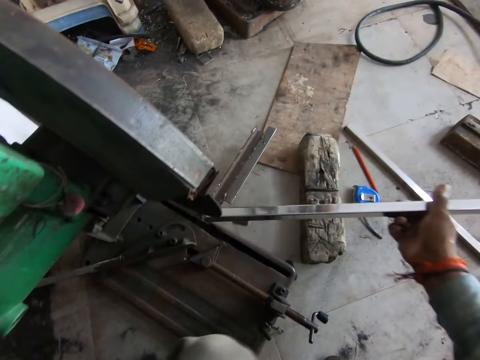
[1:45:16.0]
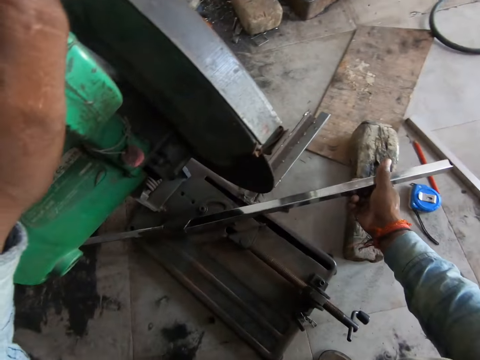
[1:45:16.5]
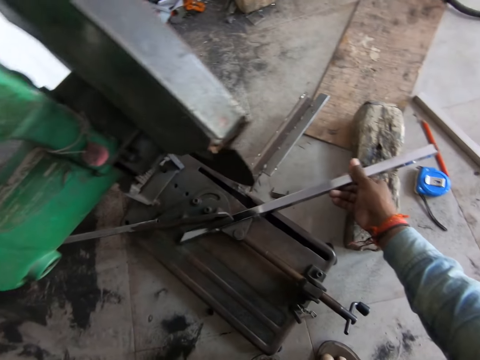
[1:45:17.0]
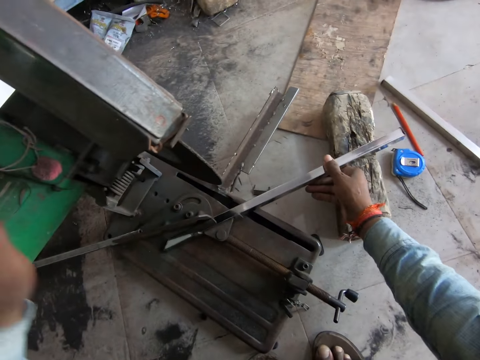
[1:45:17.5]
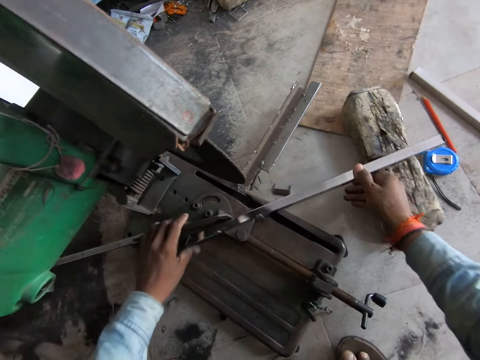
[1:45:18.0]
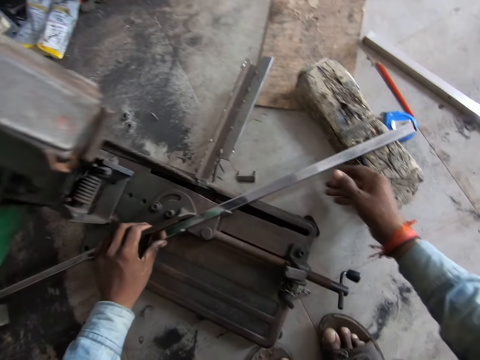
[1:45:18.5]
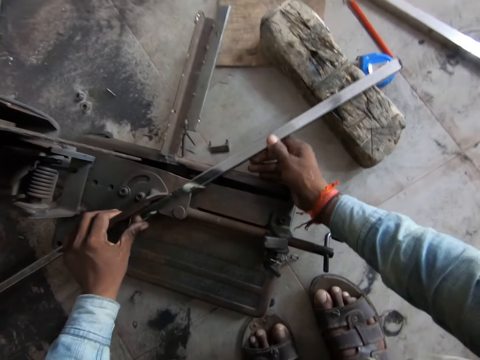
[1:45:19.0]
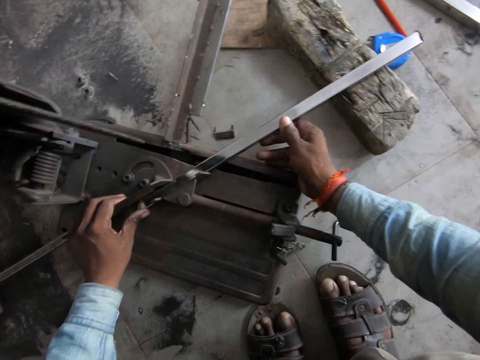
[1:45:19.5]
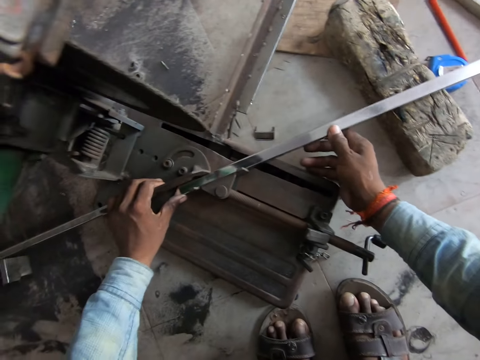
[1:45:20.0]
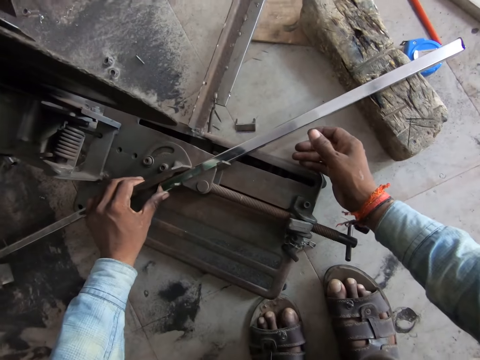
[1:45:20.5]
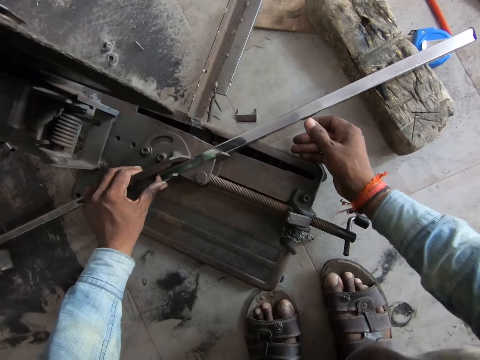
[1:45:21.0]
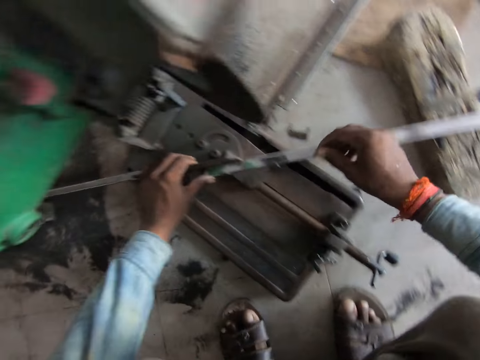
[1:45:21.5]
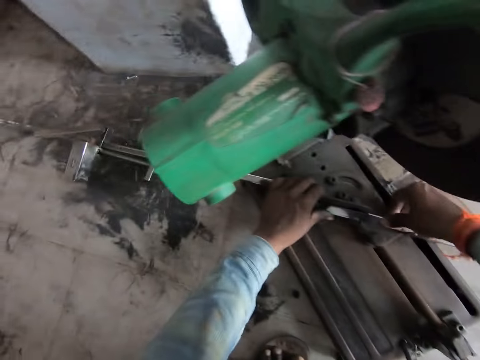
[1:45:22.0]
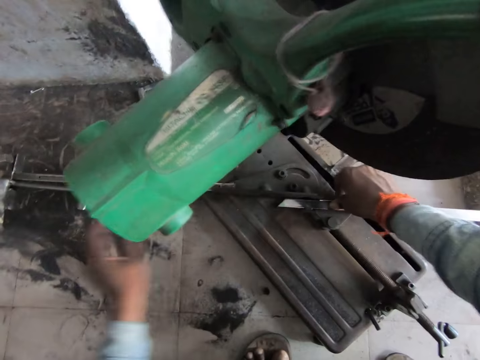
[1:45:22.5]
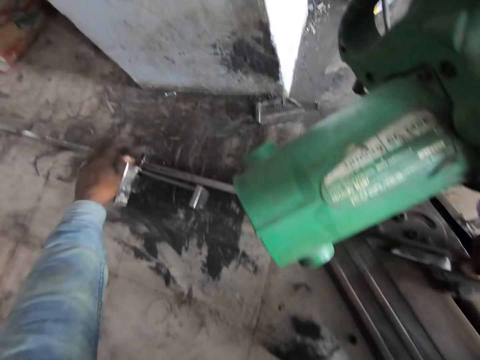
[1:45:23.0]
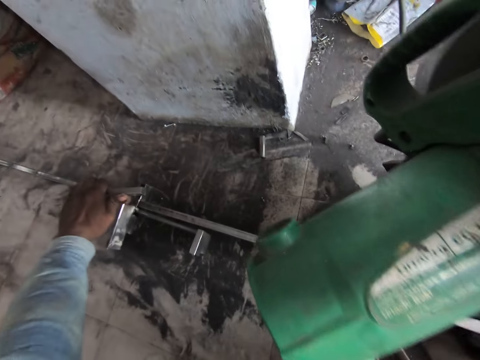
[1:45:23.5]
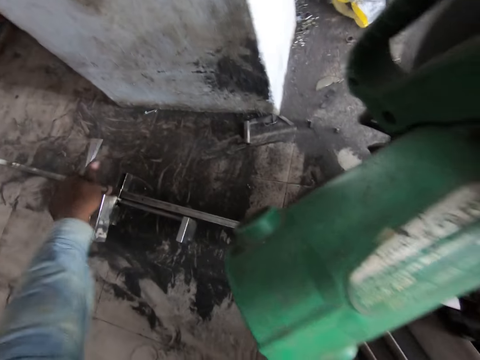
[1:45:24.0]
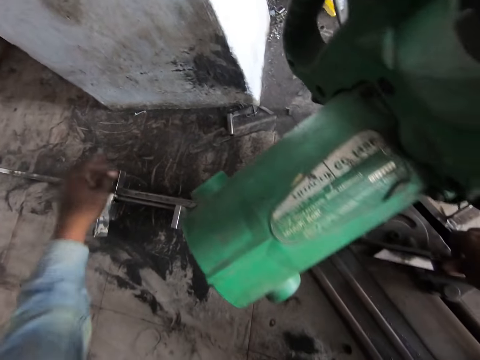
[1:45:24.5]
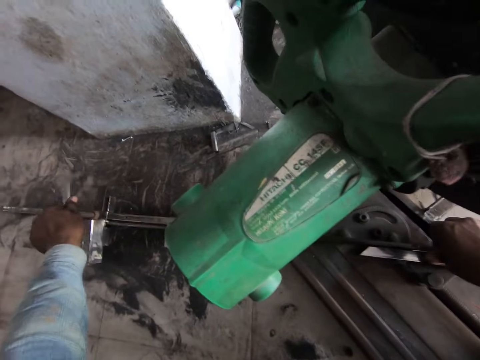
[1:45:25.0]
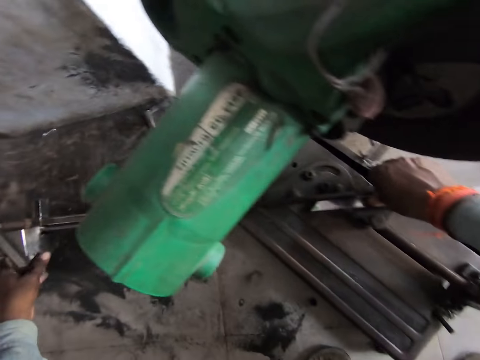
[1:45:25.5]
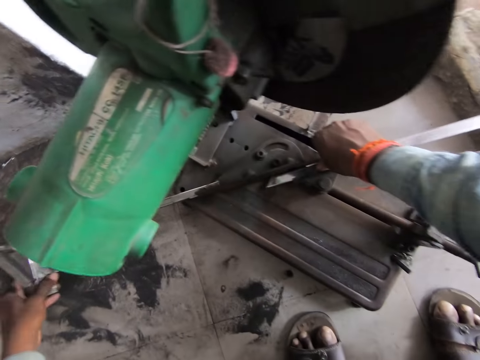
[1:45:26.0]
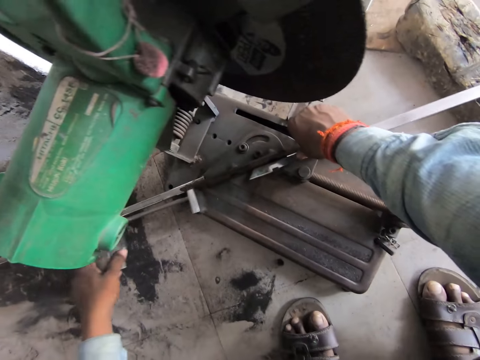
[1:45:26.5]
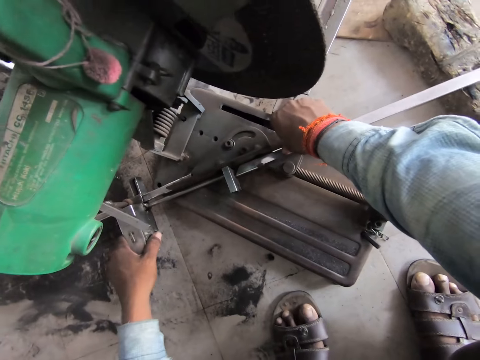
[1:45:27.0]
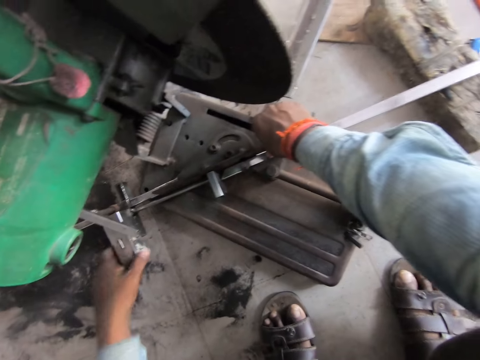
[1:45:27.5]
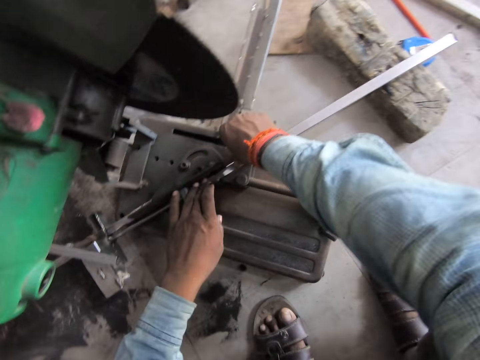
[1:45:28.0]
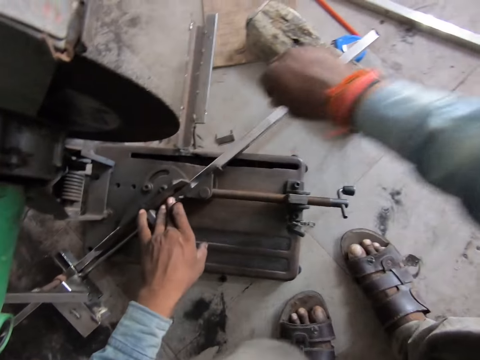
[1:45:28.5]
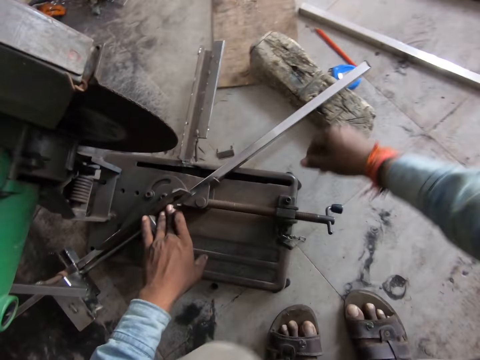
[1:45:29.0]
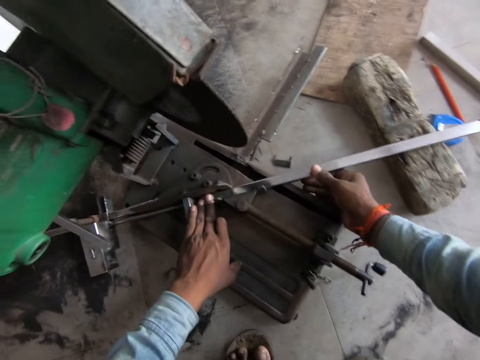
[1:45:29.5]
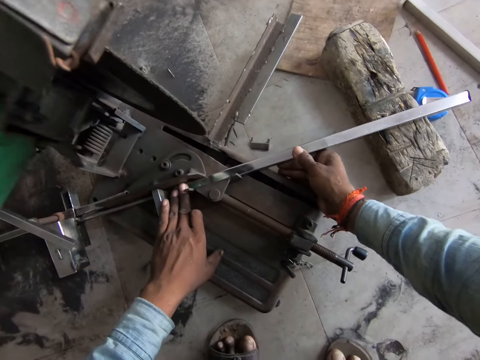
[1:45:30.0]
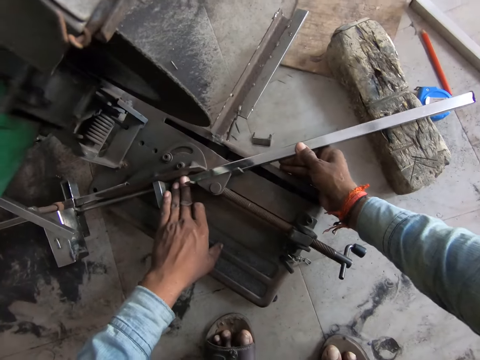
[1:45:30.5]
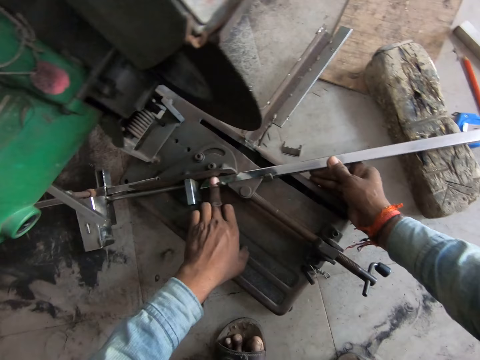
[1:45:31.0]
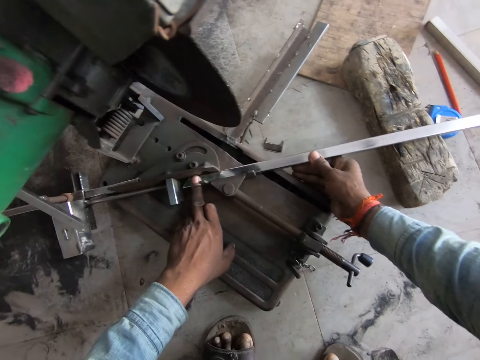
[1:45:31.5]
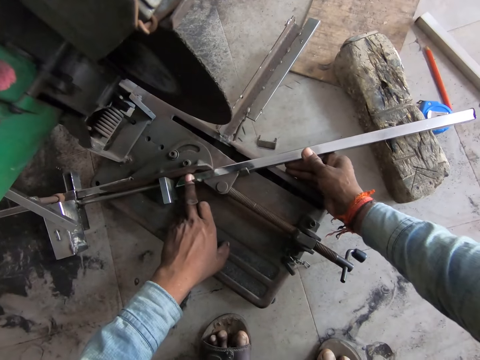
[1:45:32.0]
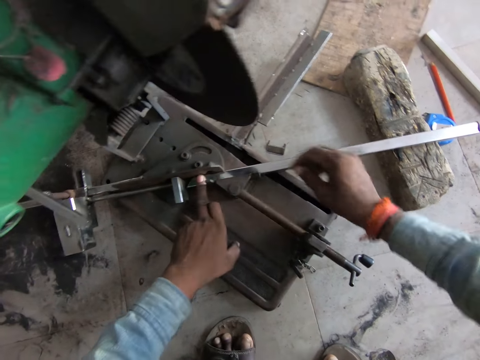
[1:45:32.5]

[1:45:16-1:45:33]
The camera wearer places the metal tube or rod on the adjustable vise of a steel cutter on the floor with both hands. He tightens the rod in the metal cutter. He loosens the adjustable vise of the steel cutter with his left hand. He moves the adjustable vise with his left hand. He holds the metal tube with both hands.

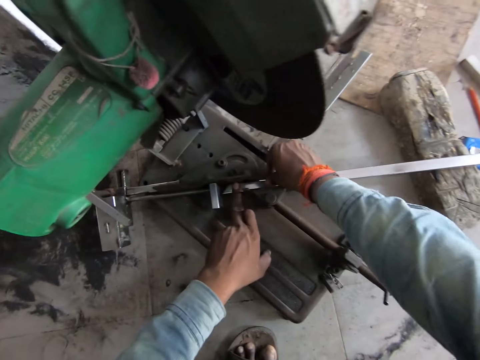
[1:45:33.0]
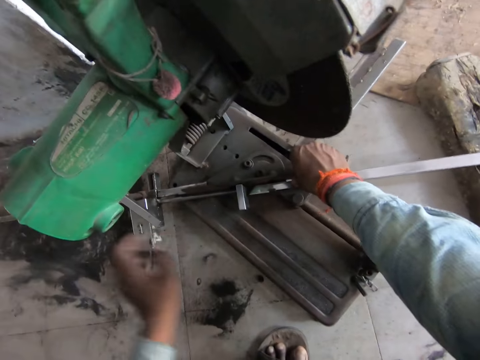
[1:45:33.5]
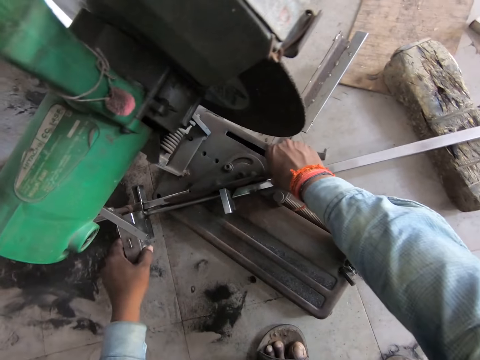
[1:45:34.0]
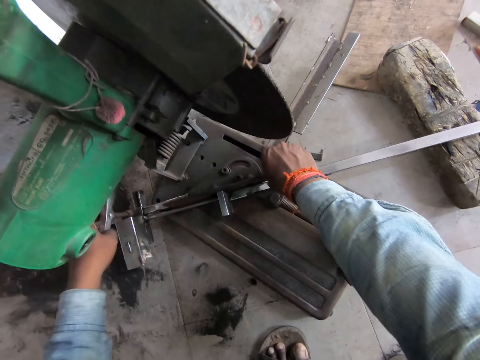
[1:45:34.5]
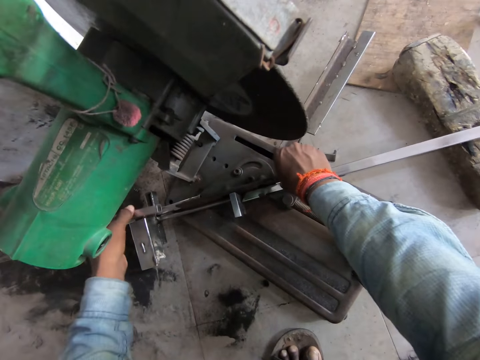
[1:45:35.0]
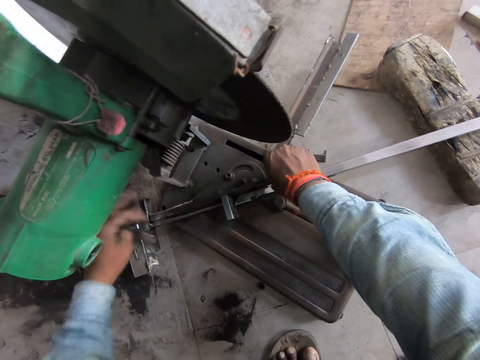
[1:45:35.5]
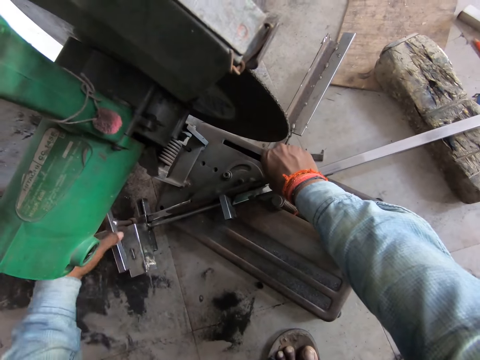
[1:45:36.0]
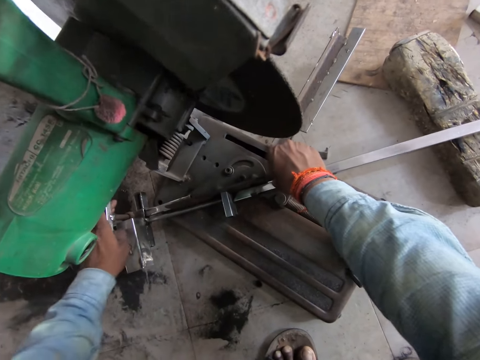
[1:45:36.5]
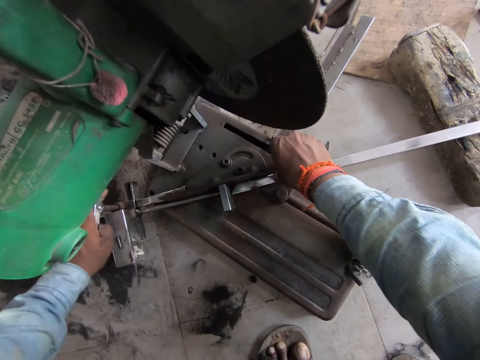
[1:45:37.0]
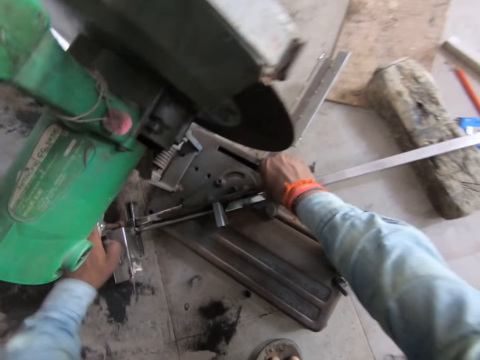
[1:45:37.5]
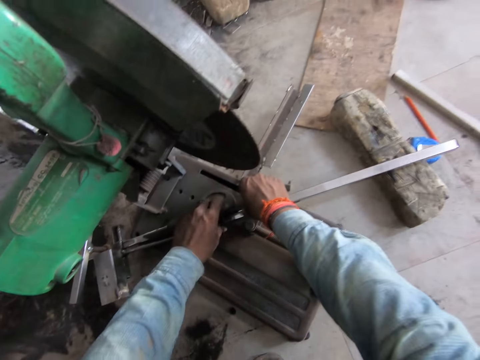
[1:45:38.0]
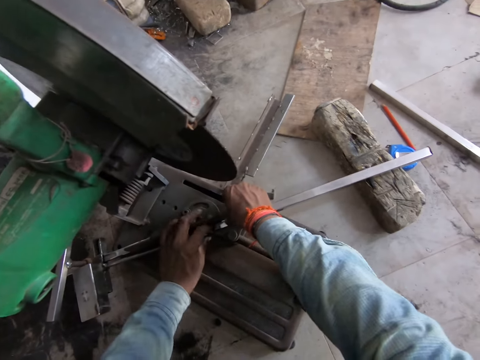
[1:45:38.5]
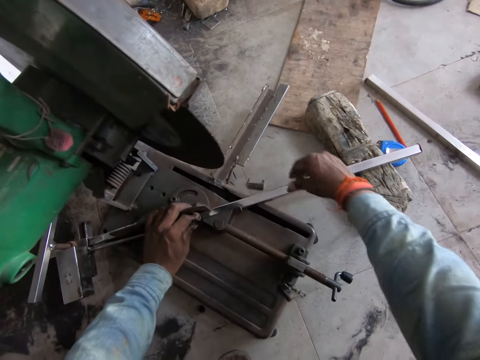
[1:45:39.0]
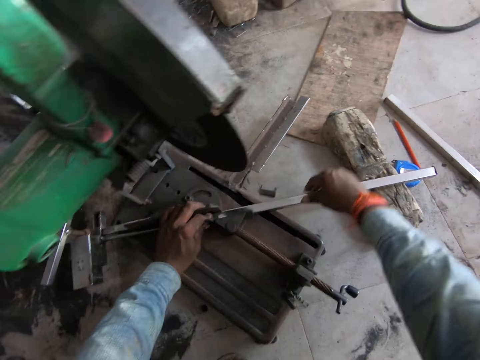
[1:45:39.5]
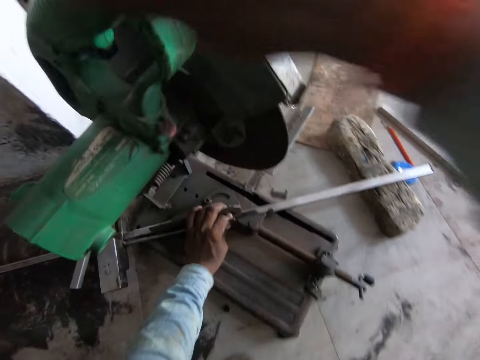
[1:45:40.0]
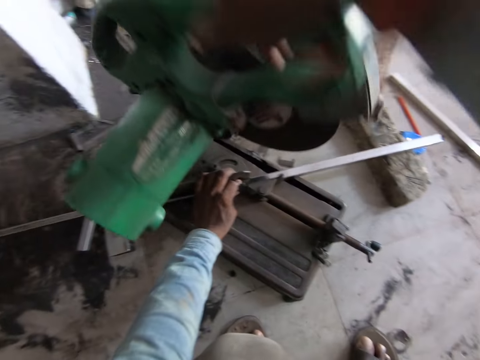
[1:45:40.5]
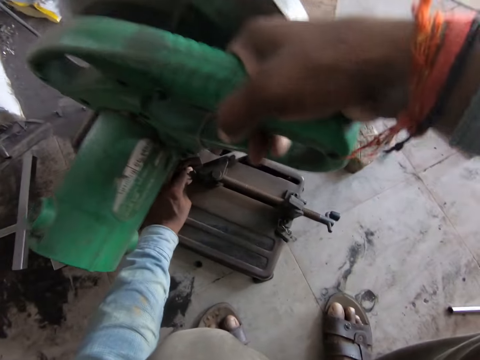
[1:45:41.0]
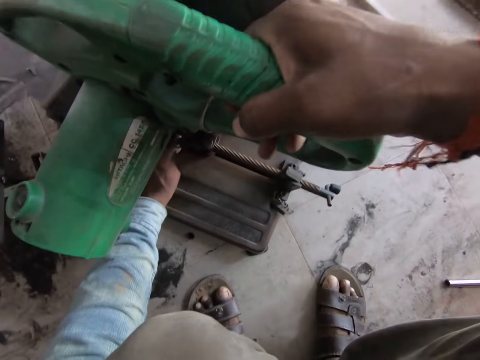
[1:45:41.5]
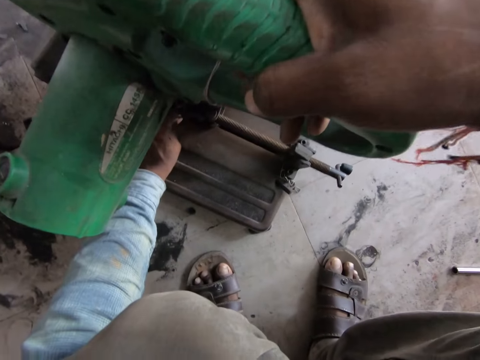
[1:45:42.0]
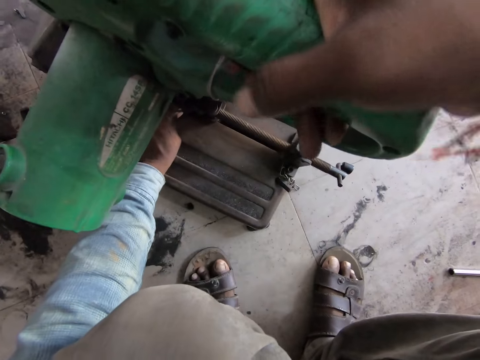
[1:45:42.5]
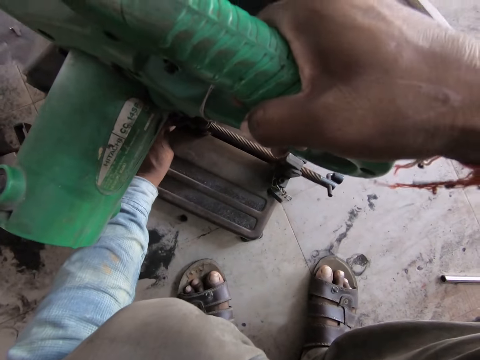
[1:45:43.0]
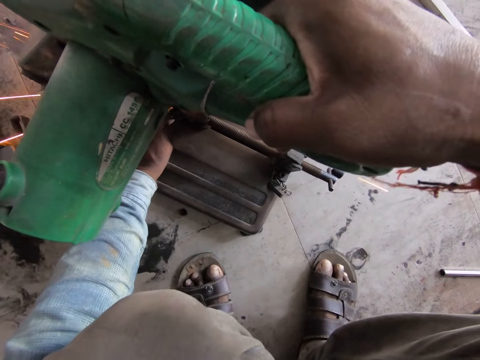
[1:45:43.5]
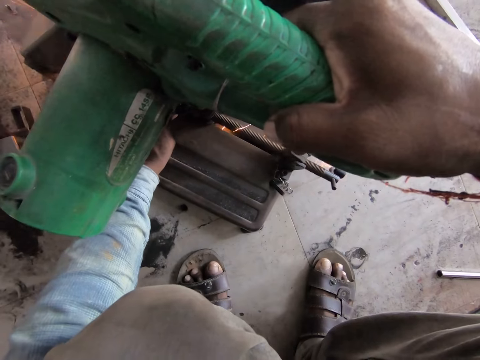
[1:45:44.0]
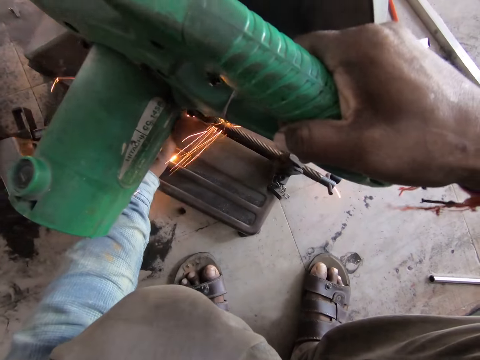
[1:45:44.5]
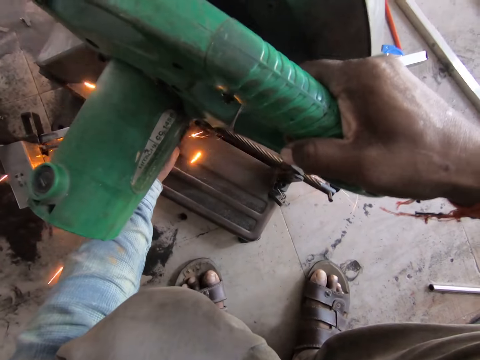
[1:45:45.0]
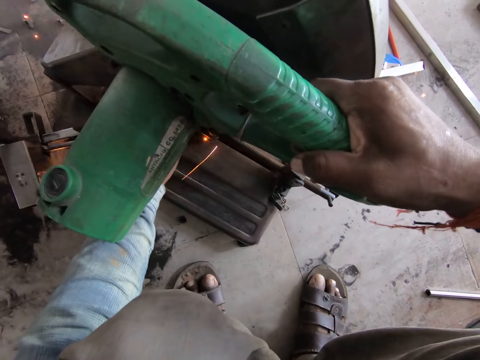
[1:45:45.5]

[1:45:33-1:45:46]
The camera wearer adjusts the metal knob with his left hand. He tightens the adjustable vise on the steel cutter with his left hand. He bends down the cutter. He holds the handle of the steel cutter with his right hand. He cuts the metal tube with the steel cutter in his right hand.
